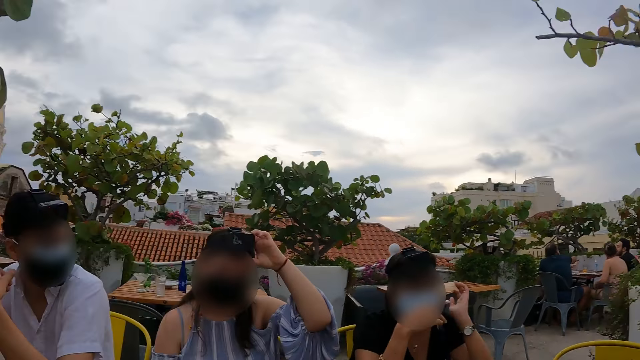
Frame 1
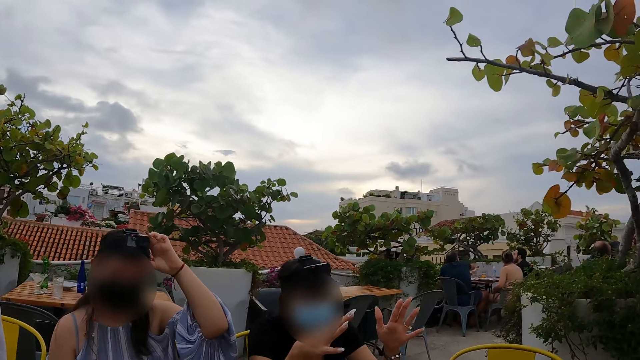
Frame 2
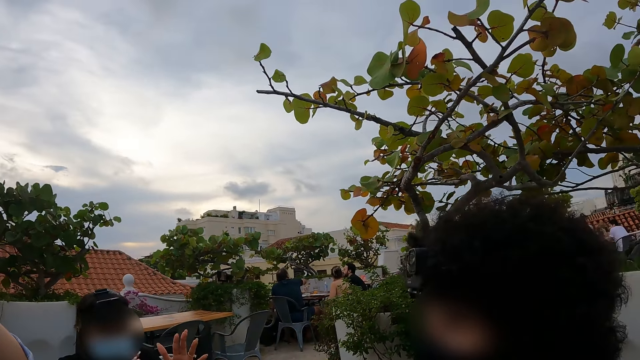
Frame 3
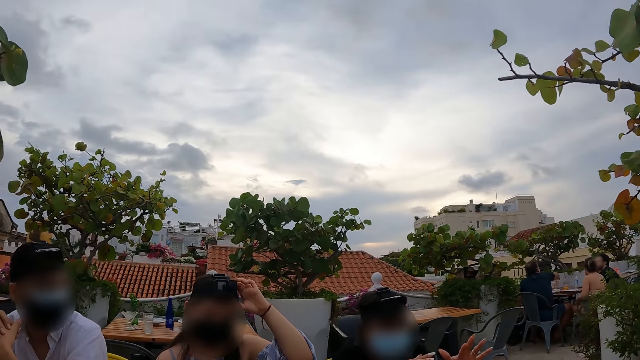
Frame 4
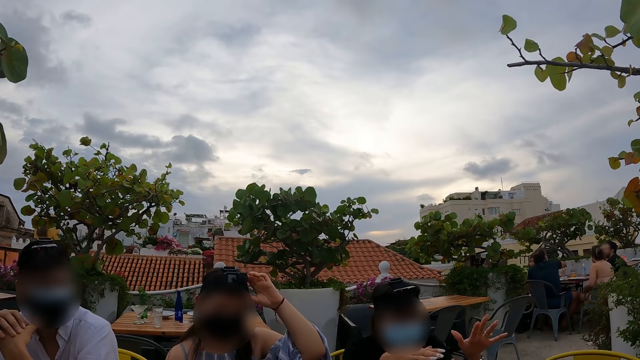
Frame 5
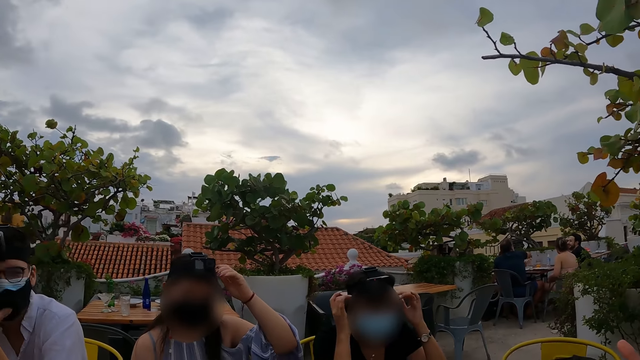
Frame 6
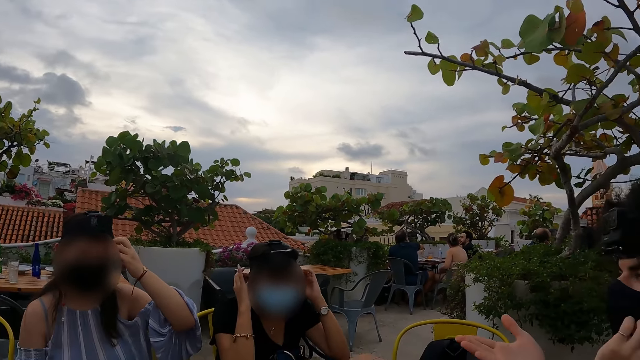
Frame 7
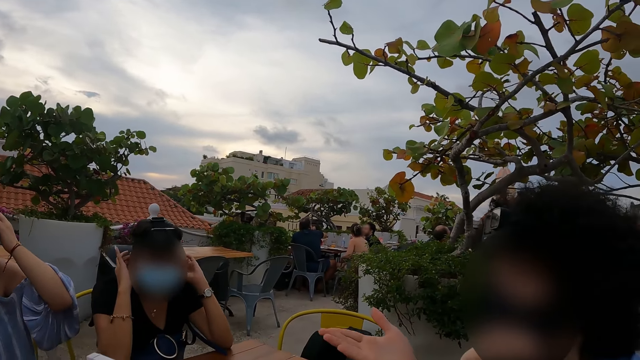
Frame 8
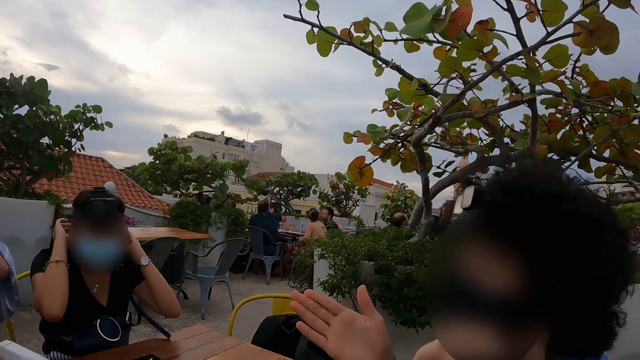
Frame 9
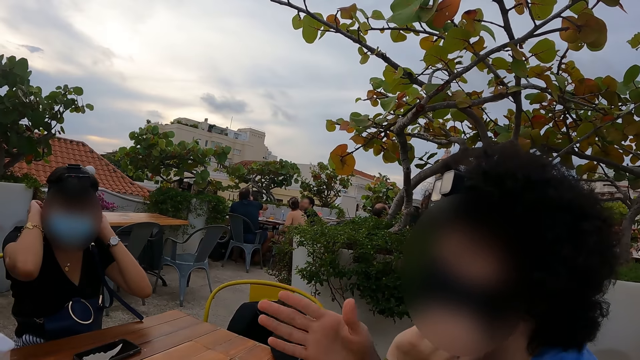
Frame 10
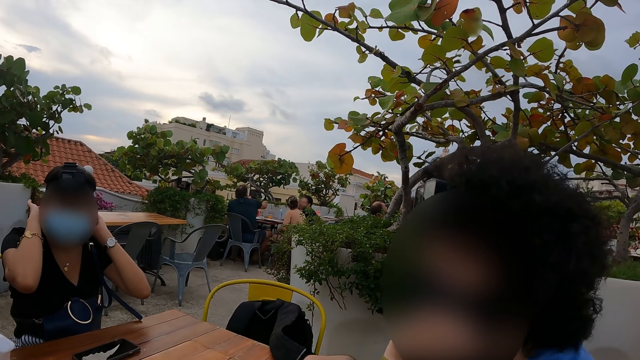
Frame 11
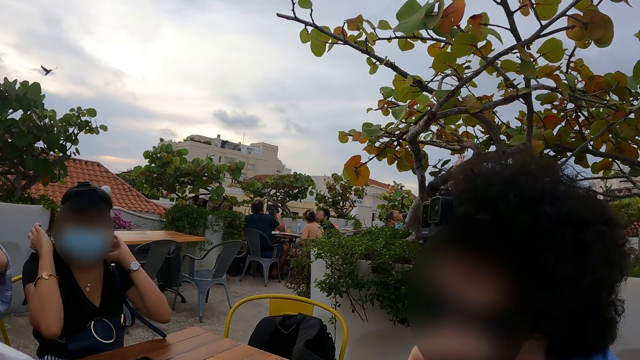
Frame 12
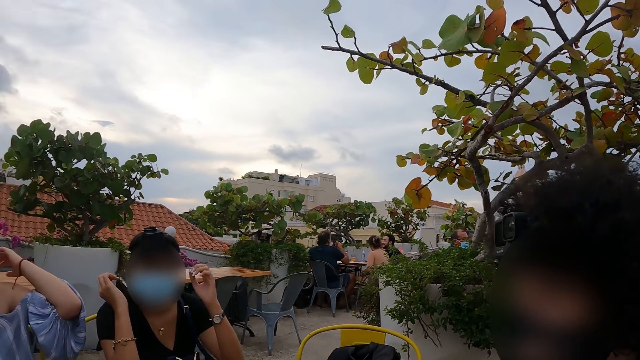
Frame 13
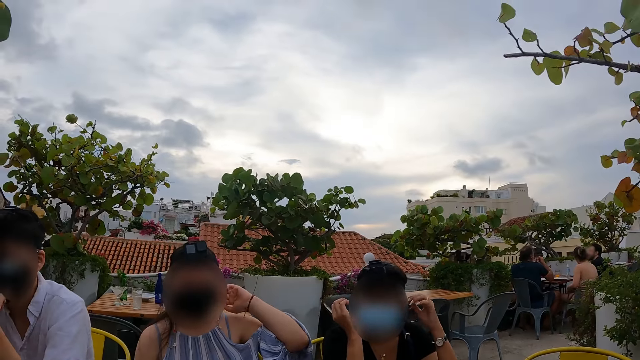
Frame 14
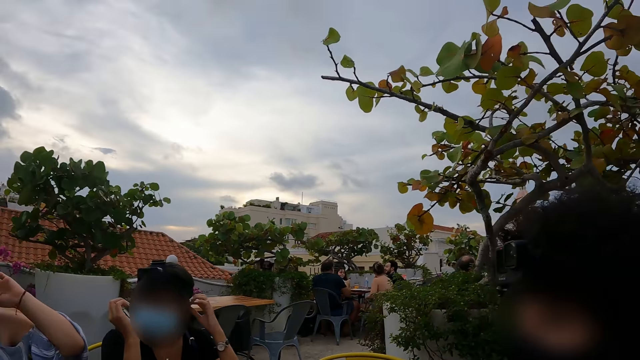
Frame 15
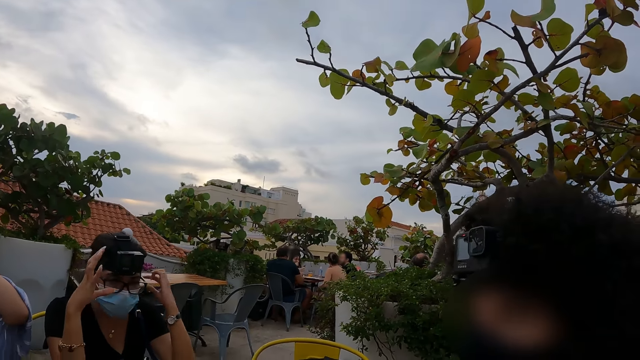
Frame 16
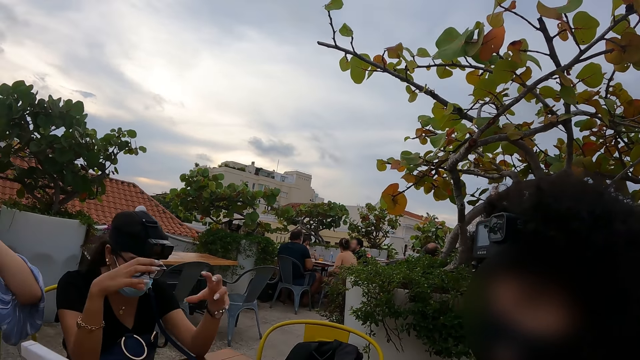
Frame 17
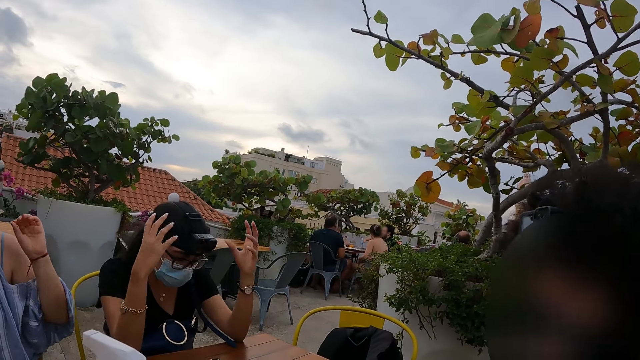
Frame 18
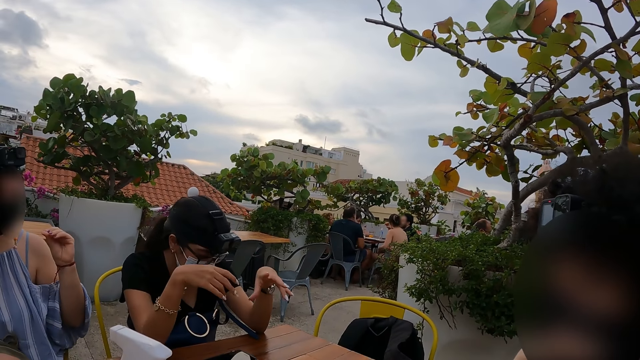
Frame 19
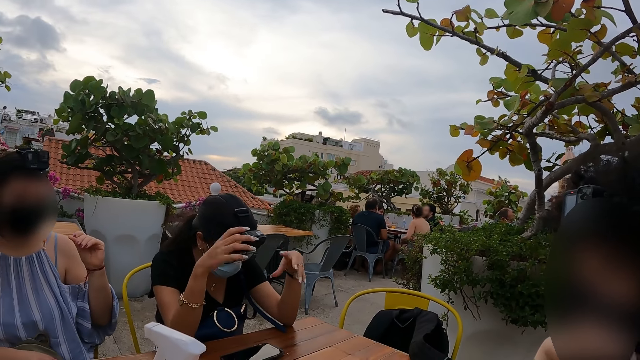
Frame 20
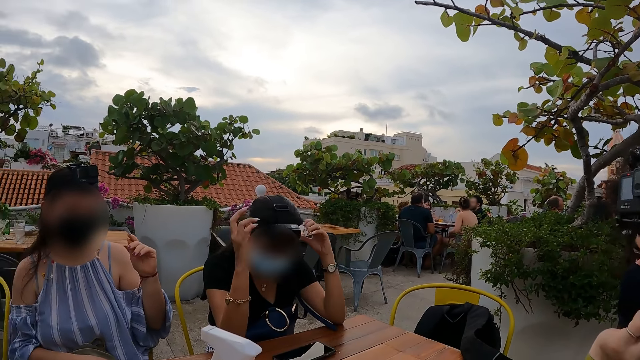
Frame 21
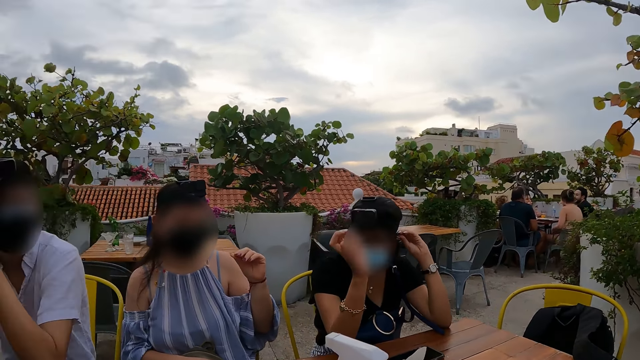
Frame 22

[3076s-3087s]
A man moves hands. Another man moves a hand. A woman moves hands.

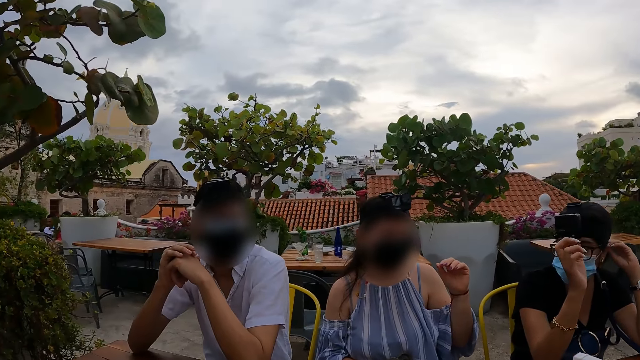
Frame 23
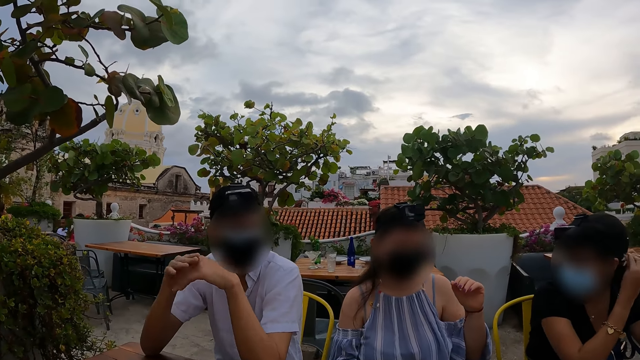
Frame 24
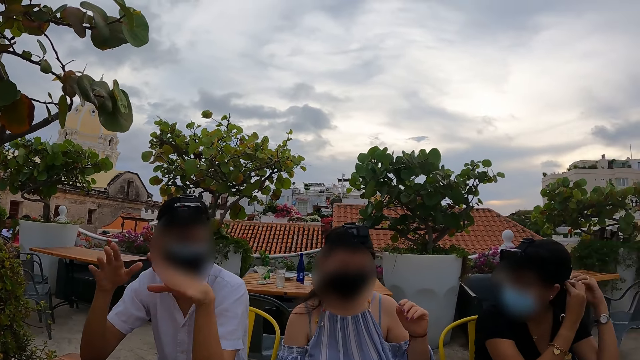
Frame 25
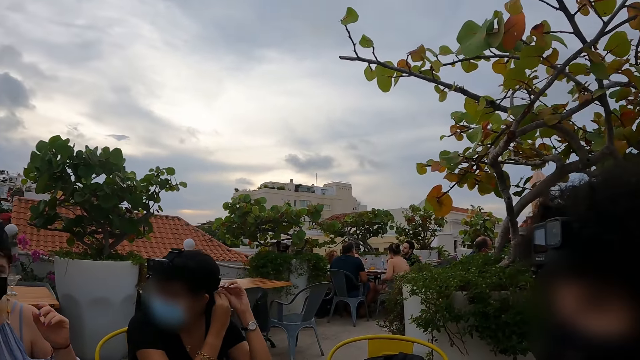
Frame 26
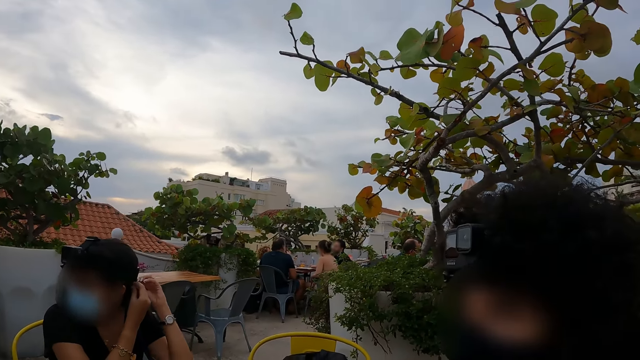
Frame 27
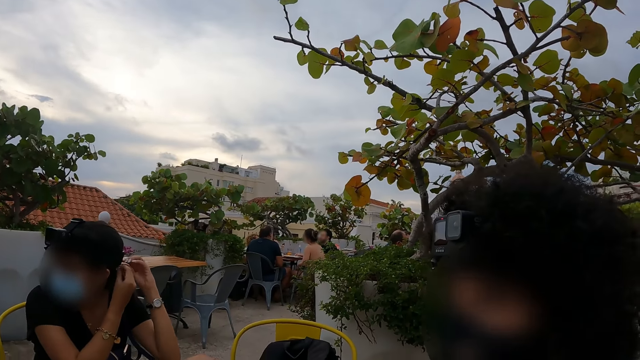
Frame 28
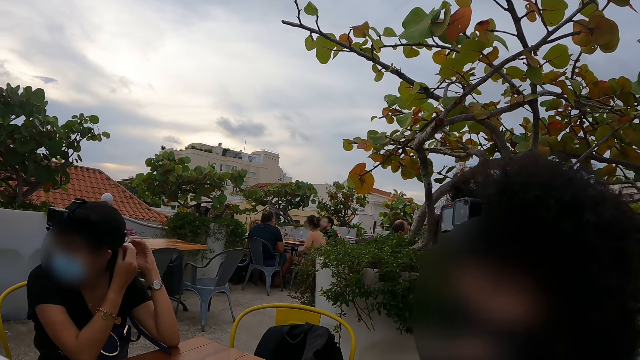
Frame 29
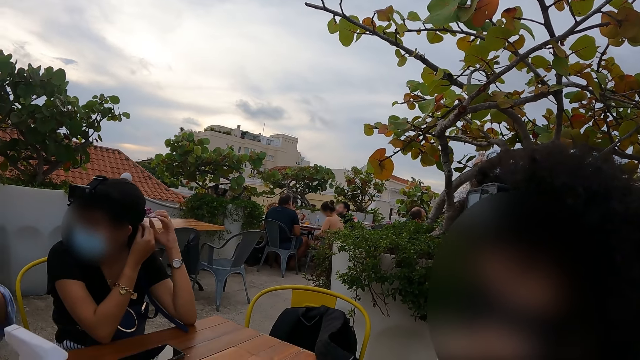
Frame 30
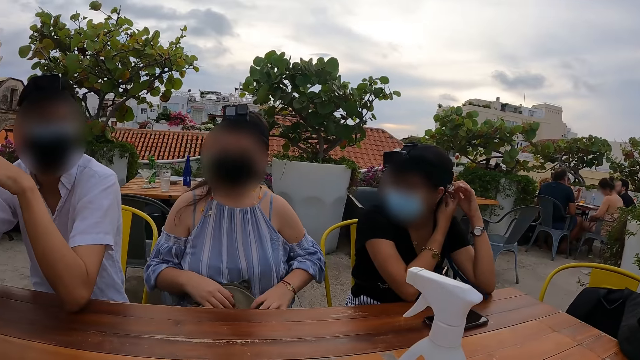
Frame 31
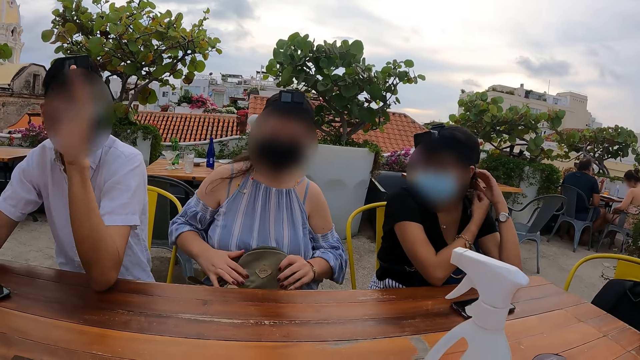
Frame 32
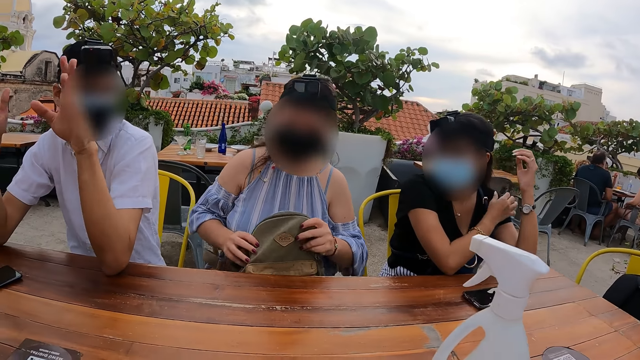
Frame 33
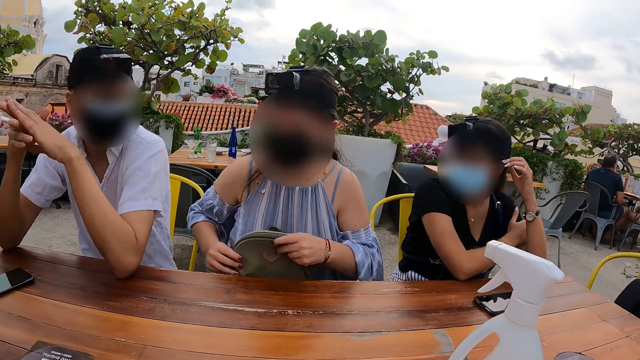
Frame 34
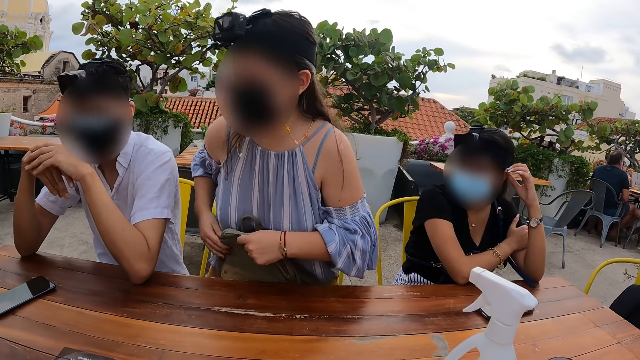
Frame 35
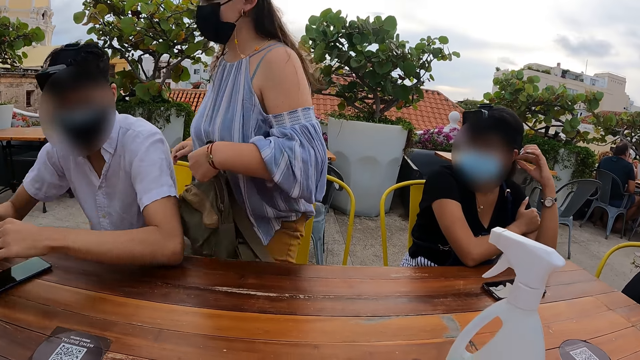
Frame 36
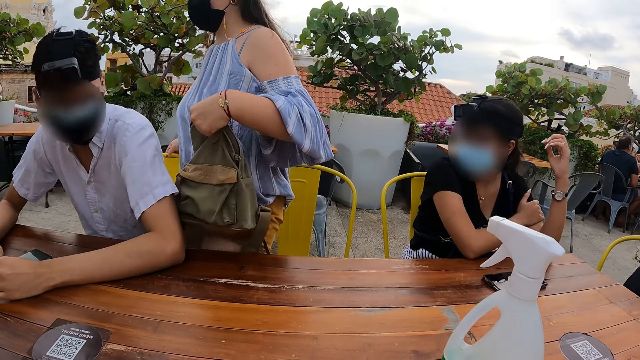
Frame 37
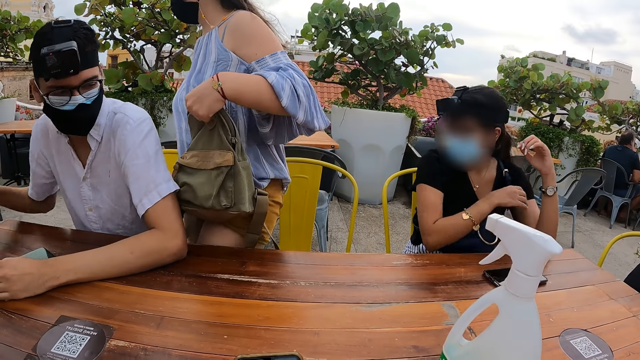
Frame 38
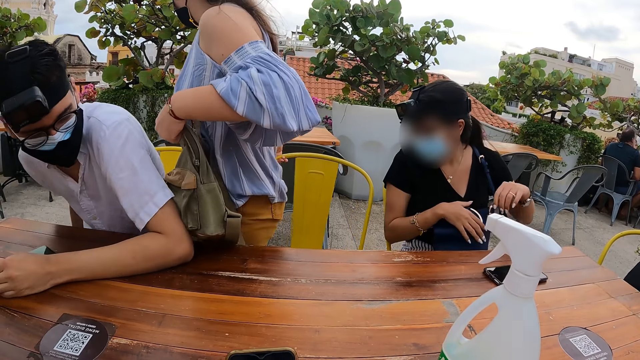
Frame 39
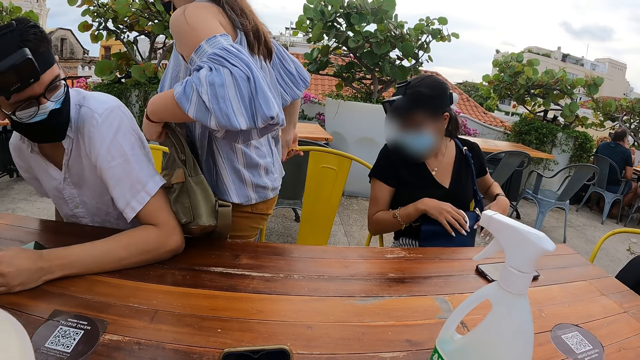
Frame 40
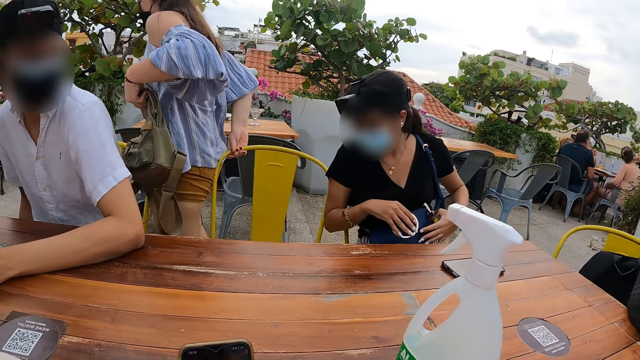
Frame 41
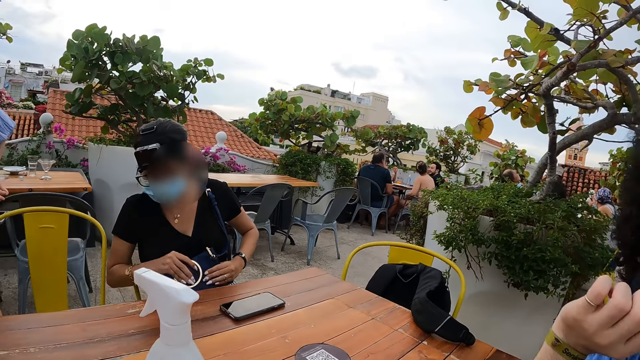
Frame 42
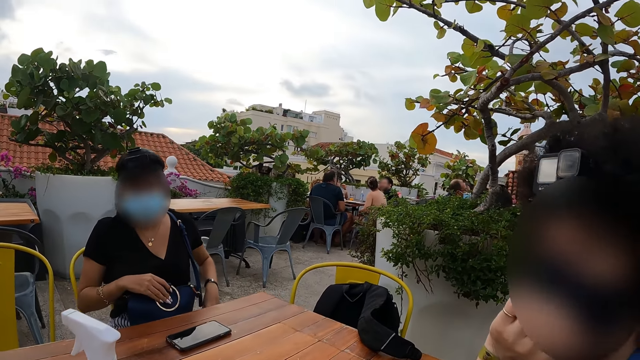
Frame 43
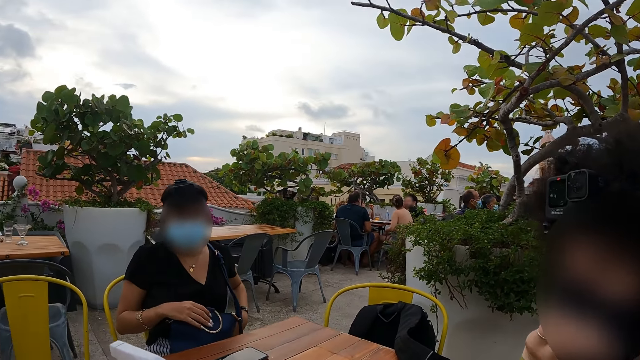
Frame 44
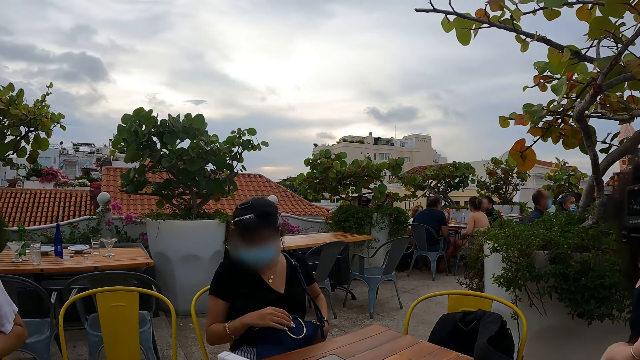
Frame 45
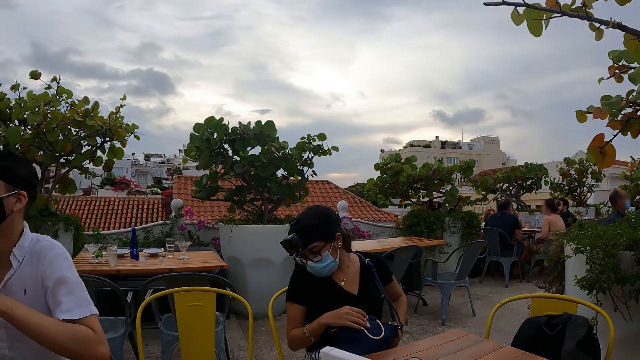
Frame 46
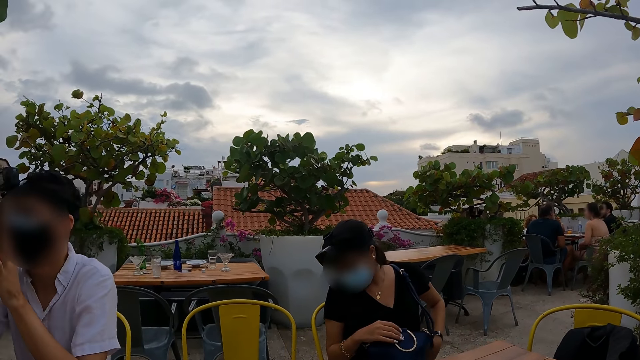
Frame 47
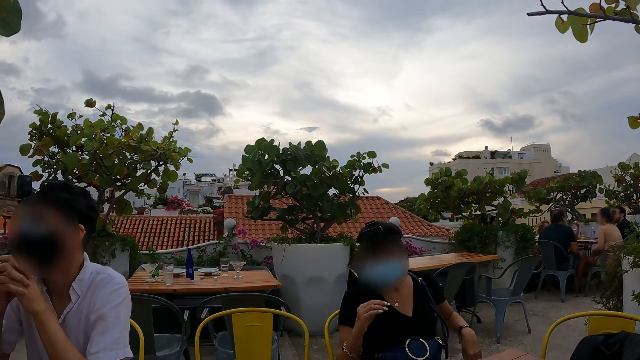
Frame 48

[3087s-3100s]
A man moves hands. The camera wearer looks at another man. A woman moves a backpack. The first man moves hands. The woman stands on a chair. The woman stands up and moves a chair. The camera wearer looks at the other man.
